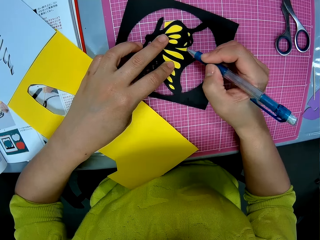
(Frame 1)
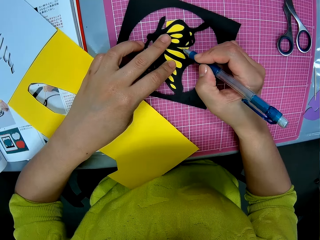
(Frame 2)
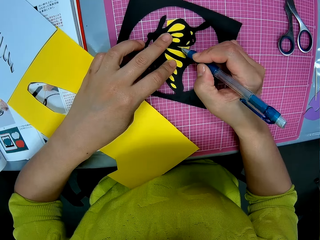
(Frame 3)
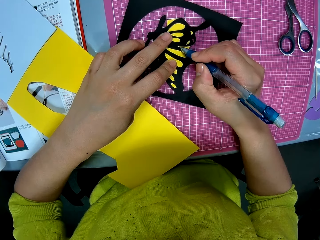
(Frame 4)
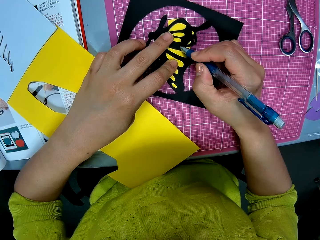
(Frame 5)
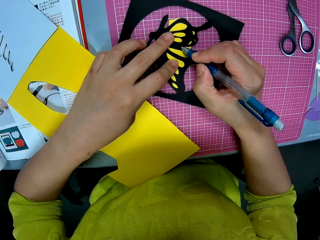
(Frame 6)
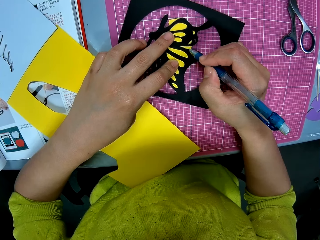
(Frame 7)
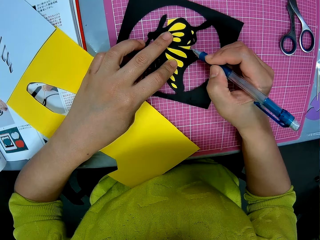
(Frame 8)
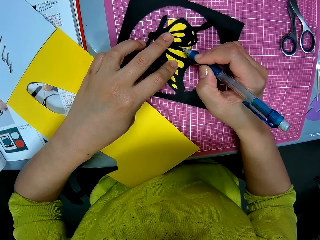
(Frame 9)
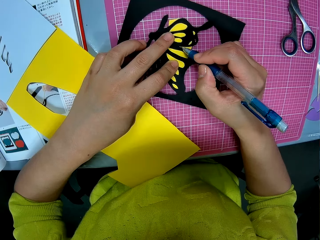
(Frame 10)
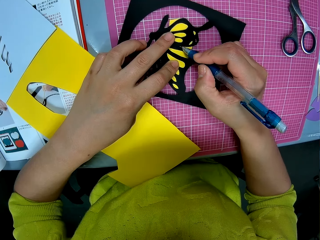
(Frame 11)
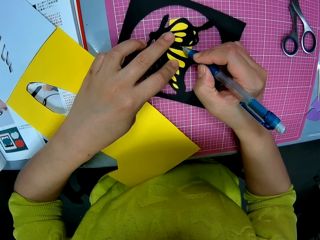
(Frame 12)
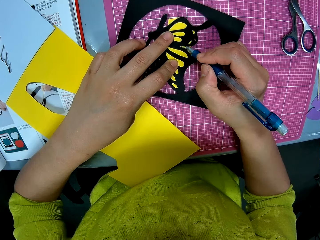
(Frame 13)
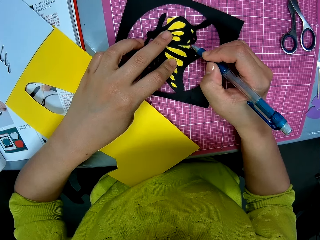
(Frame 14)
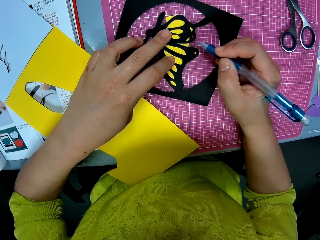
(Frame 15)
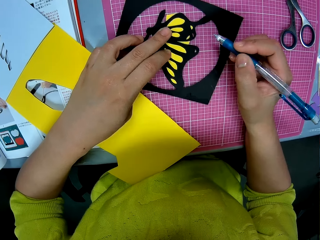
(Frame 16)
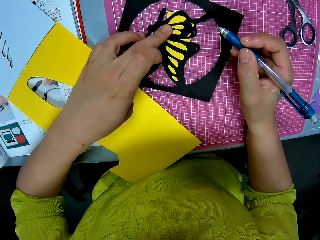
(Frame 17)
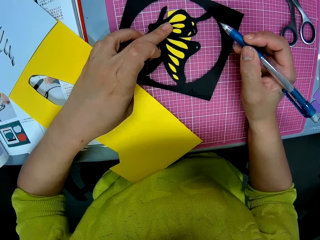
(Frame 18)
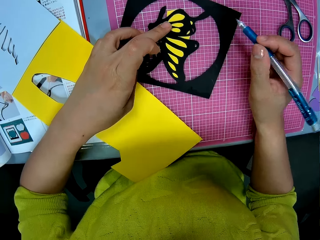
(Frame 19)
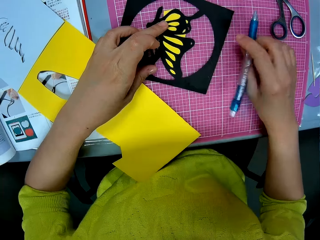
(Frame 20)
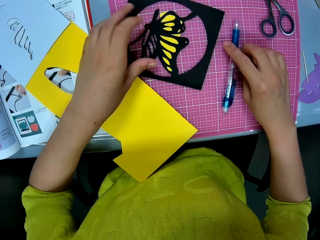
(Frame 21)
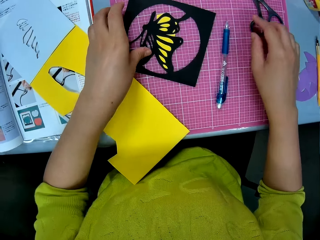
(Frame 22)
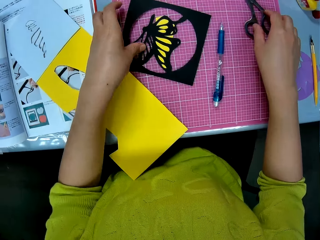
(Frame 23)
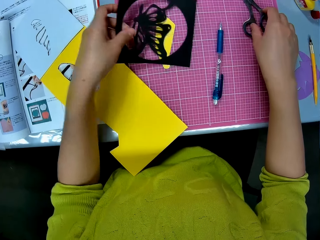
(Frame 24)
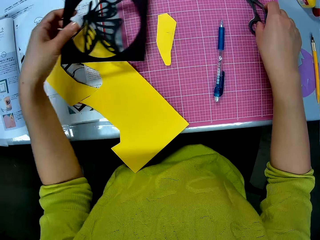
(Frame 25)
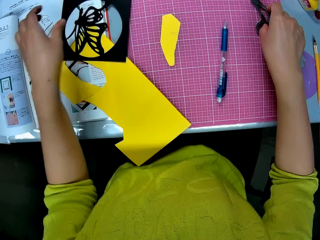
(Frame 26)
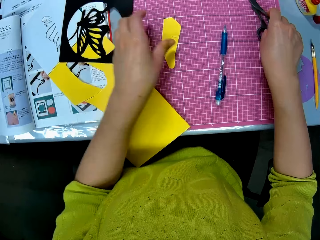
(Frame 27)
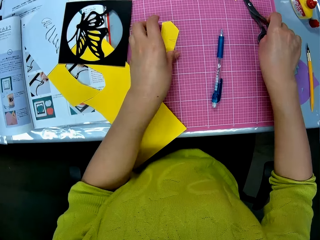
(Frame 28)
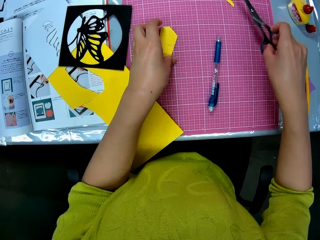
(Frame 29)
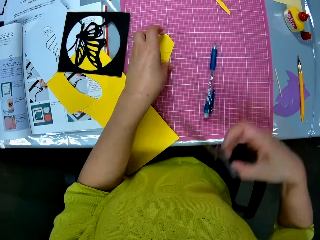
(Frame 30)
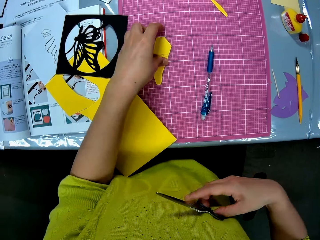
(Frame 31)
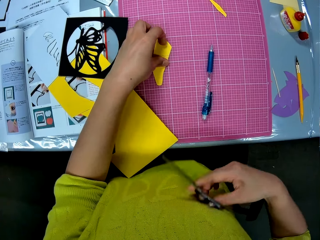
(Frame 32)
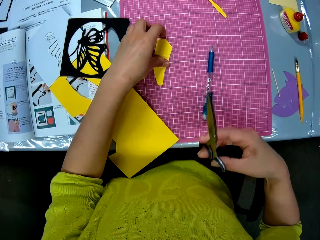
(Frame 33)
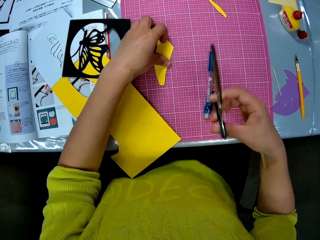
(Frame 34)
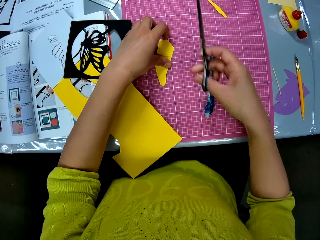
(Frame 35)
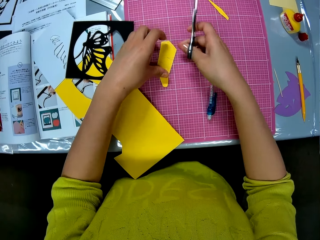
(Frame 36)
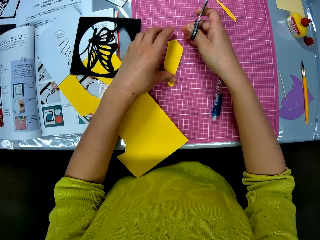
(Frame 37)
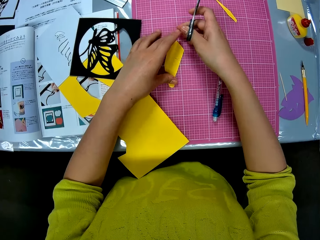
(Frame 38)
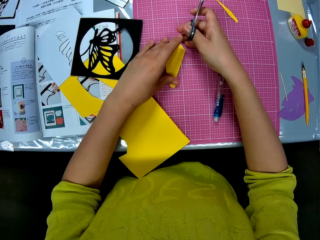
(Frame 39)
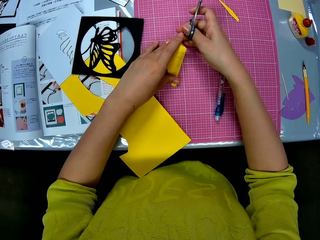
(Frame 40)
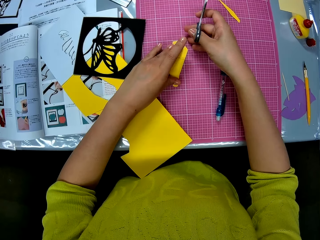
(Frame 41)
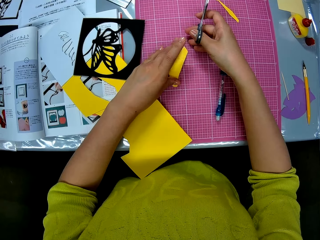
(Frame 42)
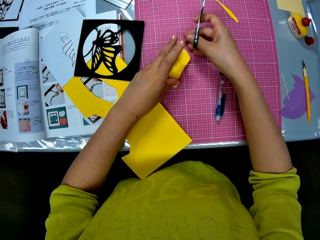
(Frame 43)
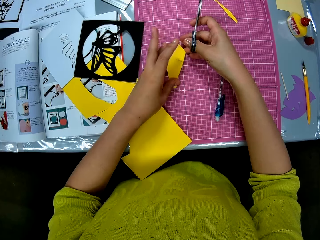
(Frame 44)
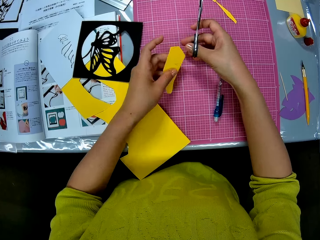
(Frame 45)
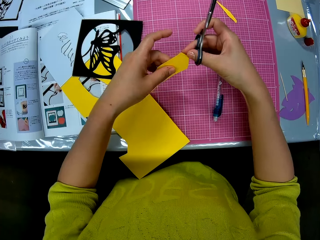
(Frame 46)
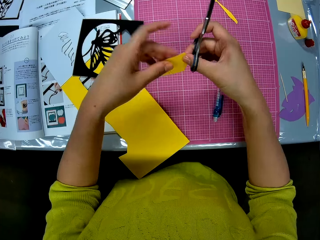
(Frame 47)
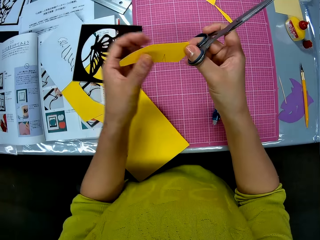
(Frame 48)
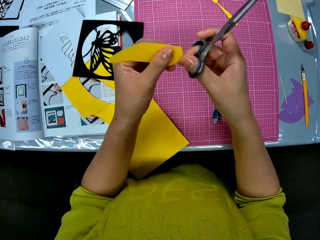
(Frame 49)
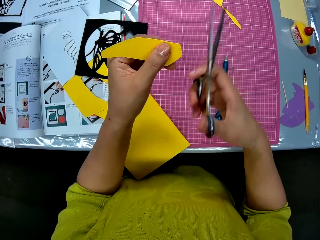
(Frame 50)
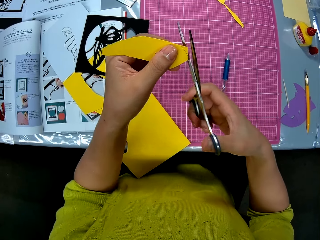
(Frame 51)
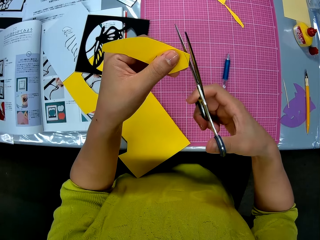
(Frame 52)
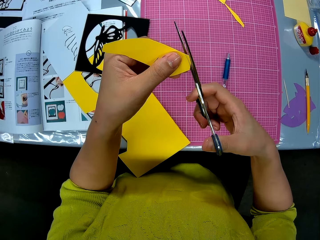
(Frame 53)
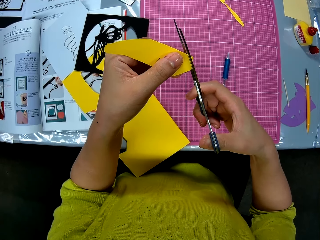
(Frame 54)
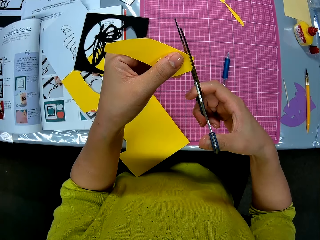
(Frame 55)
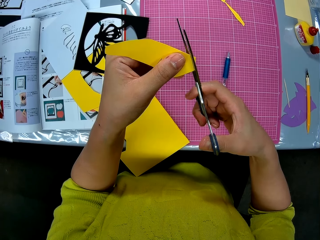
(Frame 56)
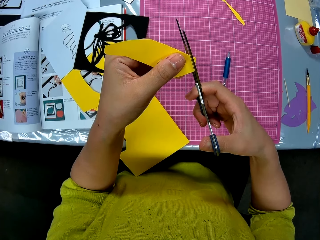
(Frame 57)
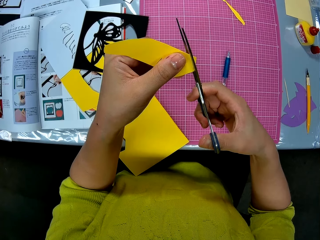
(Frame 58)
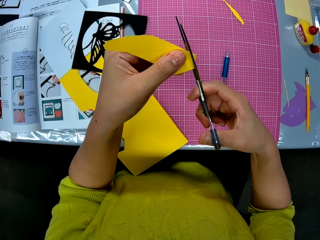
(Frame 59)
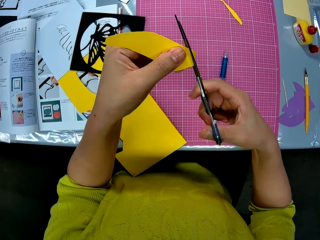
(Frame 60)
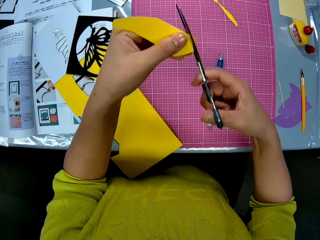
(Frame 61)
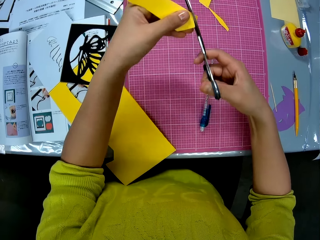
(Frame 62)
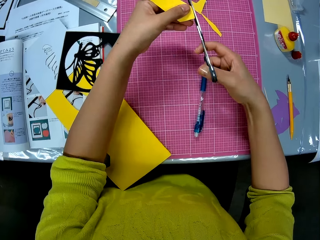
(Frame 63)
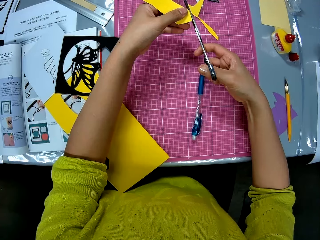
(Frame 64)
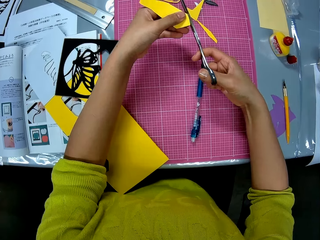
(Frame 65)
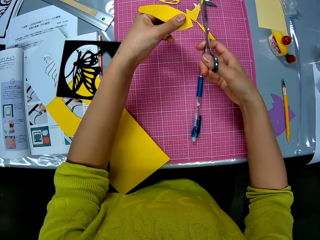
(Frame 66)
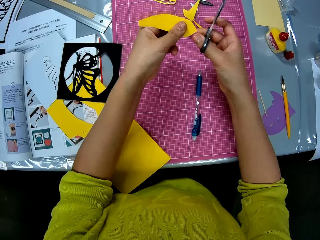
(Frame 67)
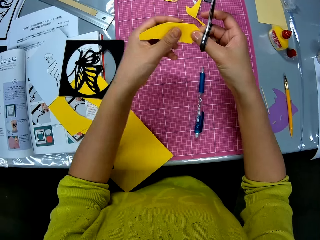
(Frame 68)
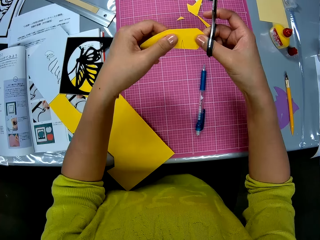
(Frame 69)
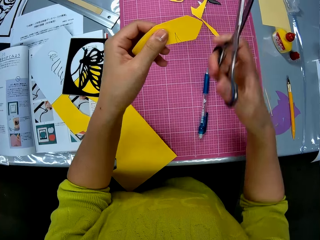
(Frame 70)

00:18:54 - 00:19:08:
The camera wearer drops the pen. They pick up the black piece. They pick up the scissors. They pick up the yellow piece. They cut the yellow piece.
